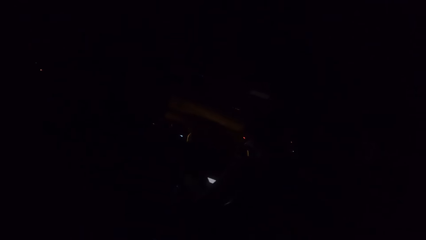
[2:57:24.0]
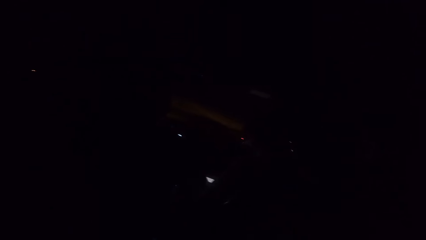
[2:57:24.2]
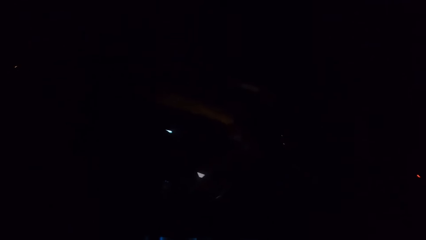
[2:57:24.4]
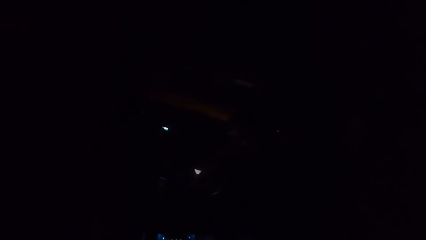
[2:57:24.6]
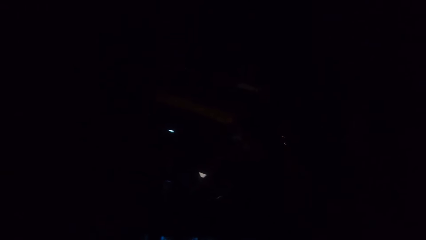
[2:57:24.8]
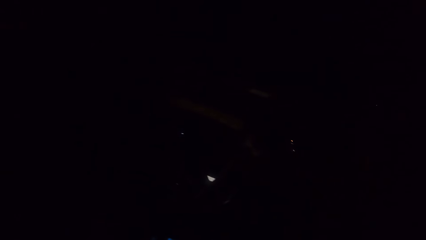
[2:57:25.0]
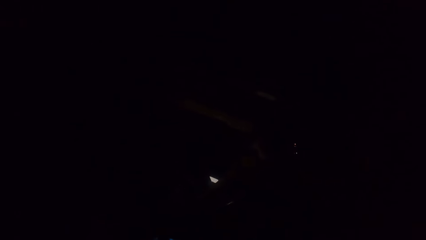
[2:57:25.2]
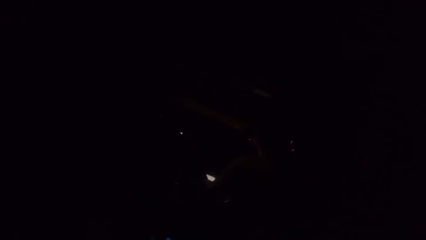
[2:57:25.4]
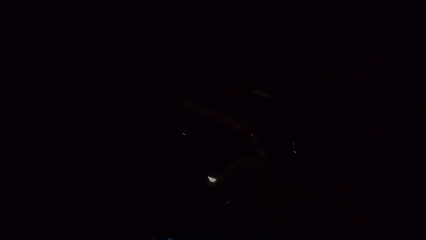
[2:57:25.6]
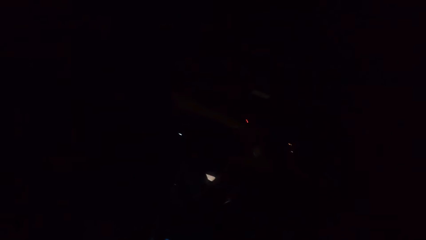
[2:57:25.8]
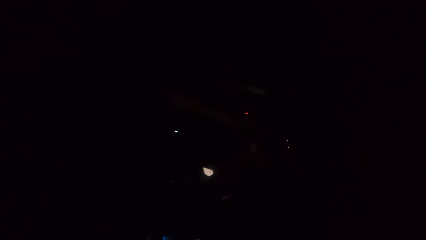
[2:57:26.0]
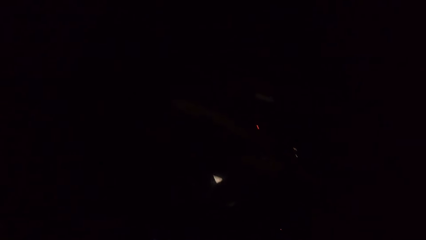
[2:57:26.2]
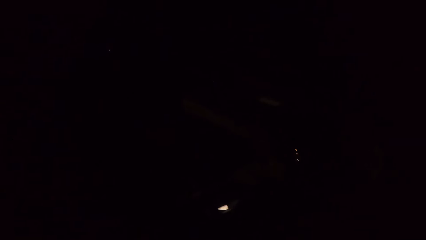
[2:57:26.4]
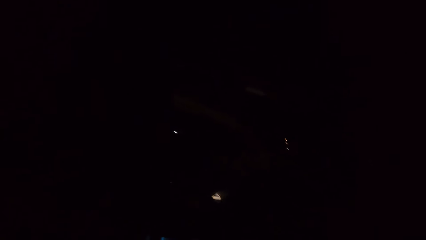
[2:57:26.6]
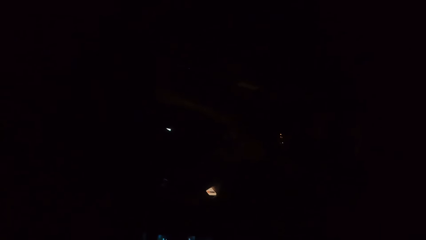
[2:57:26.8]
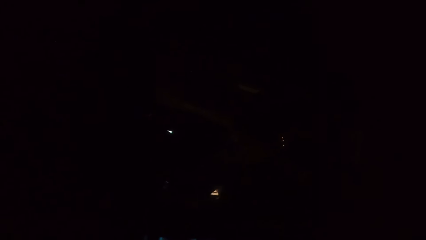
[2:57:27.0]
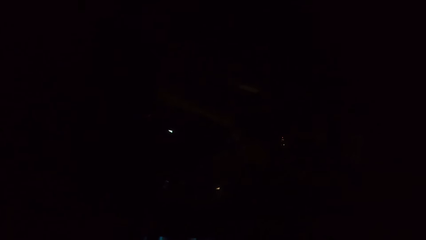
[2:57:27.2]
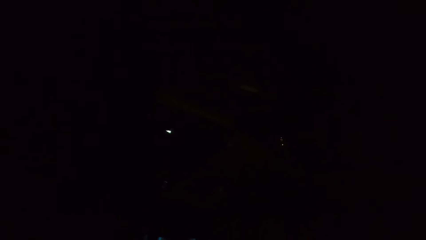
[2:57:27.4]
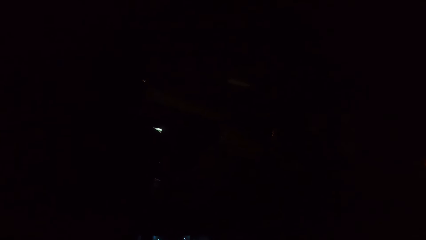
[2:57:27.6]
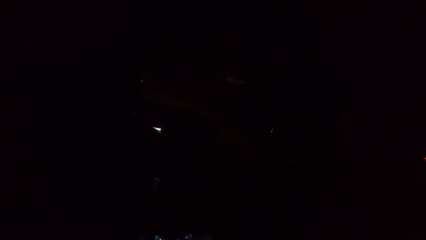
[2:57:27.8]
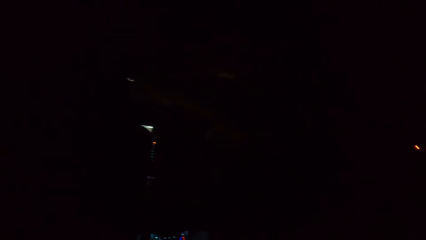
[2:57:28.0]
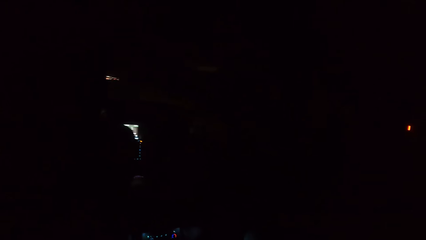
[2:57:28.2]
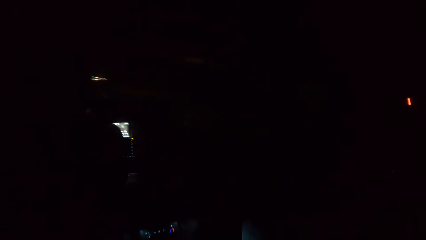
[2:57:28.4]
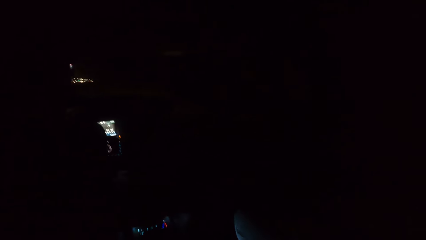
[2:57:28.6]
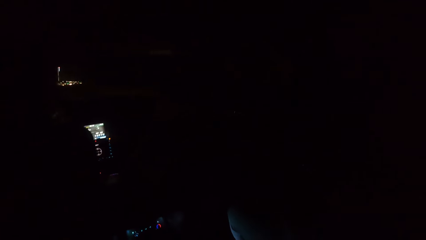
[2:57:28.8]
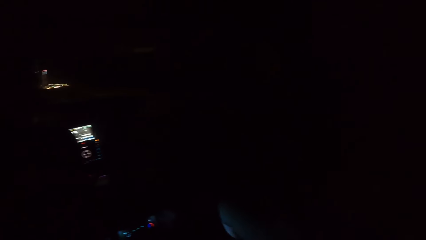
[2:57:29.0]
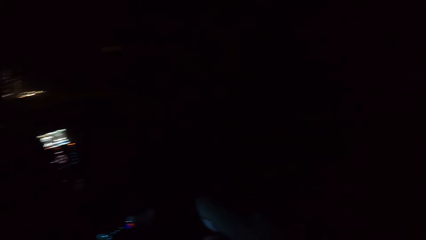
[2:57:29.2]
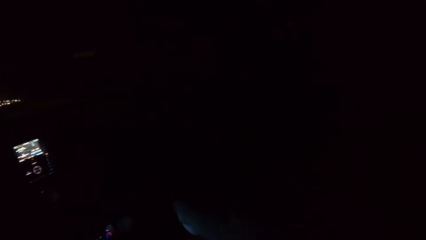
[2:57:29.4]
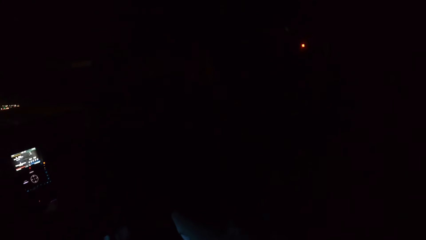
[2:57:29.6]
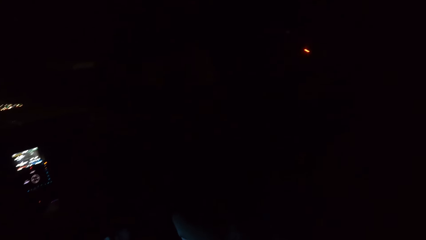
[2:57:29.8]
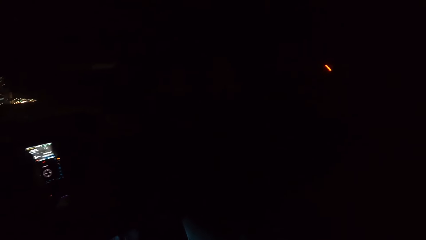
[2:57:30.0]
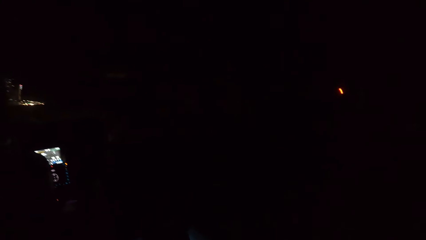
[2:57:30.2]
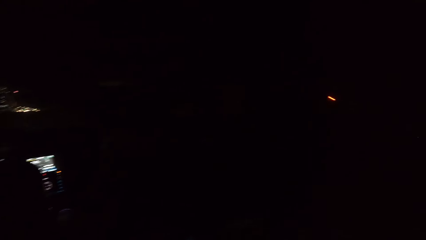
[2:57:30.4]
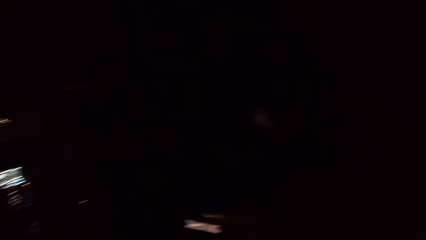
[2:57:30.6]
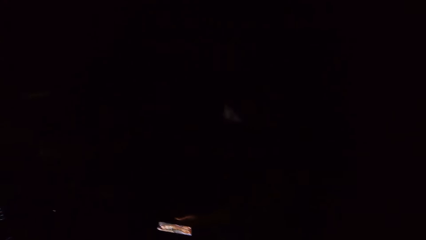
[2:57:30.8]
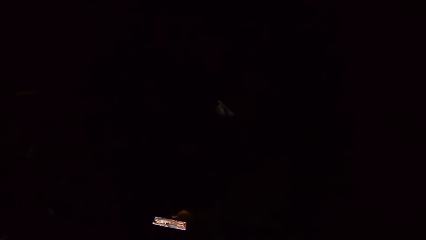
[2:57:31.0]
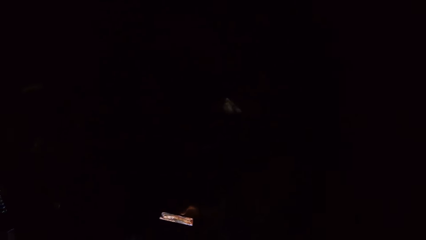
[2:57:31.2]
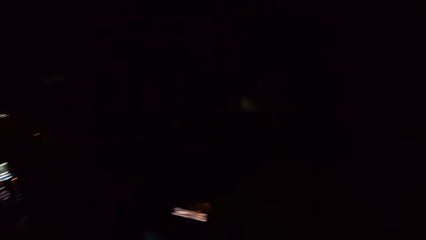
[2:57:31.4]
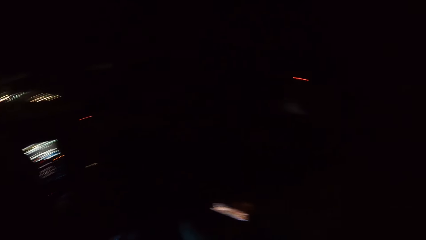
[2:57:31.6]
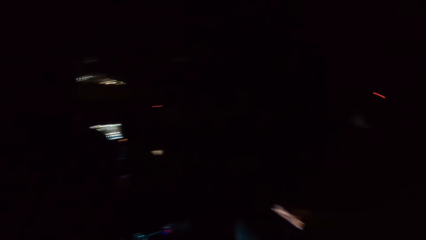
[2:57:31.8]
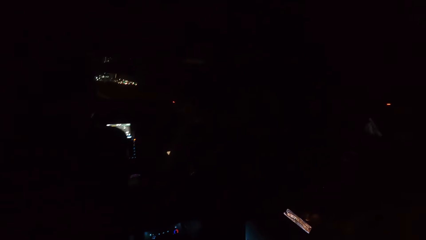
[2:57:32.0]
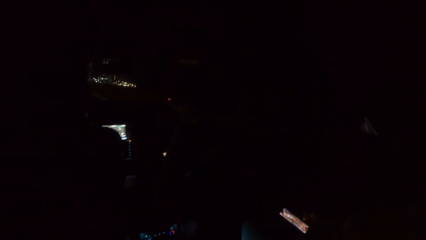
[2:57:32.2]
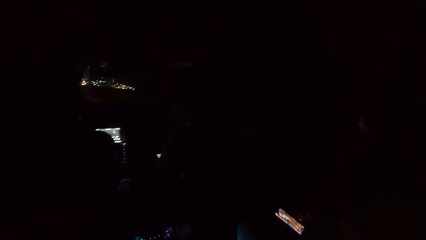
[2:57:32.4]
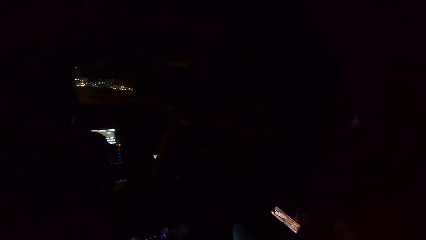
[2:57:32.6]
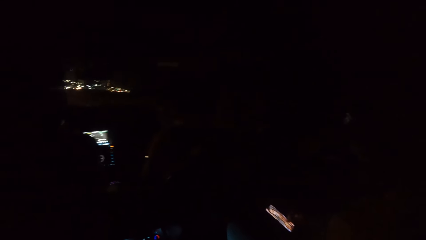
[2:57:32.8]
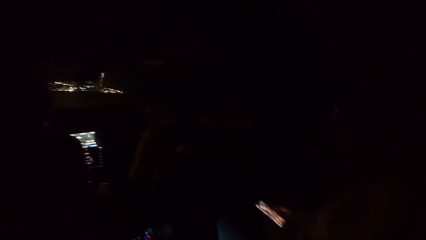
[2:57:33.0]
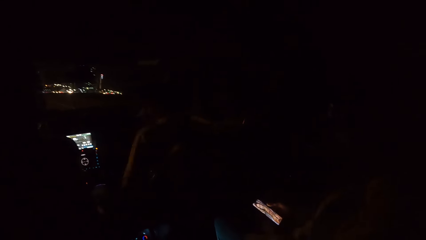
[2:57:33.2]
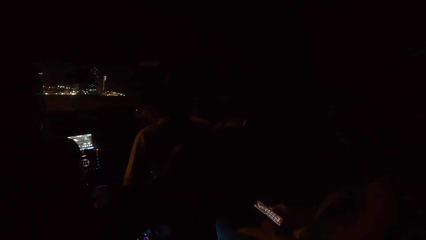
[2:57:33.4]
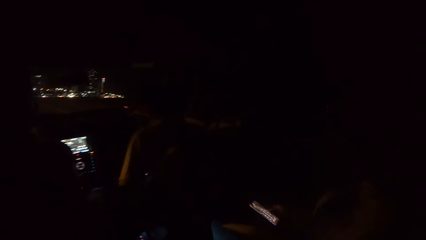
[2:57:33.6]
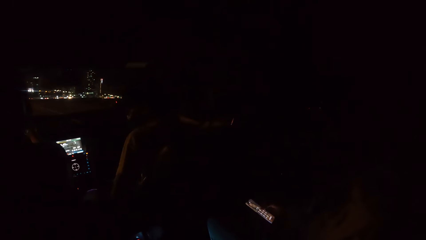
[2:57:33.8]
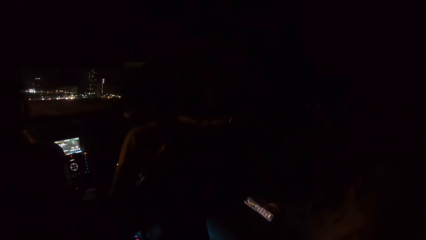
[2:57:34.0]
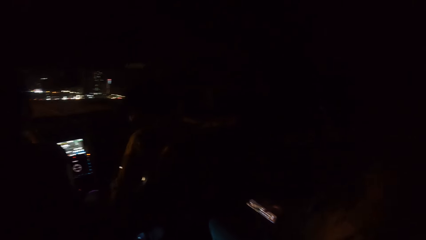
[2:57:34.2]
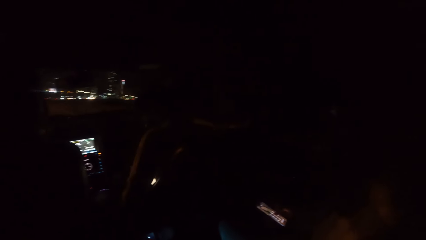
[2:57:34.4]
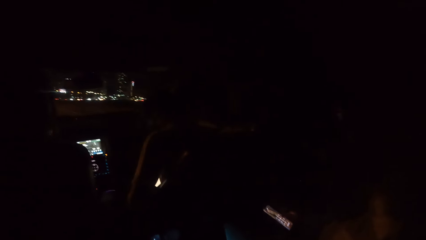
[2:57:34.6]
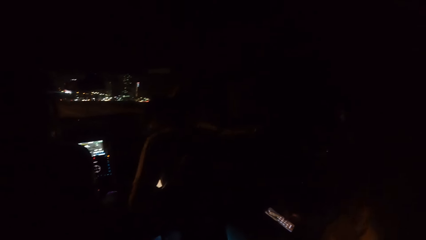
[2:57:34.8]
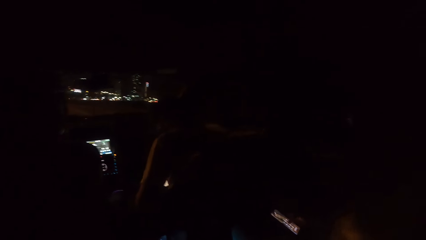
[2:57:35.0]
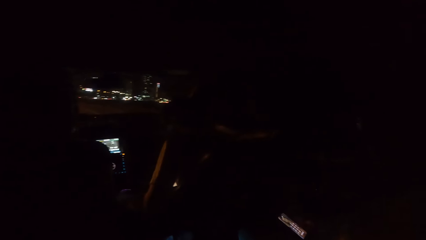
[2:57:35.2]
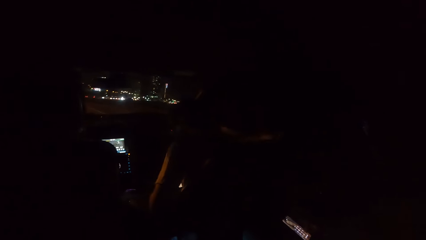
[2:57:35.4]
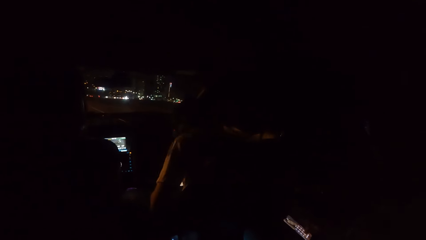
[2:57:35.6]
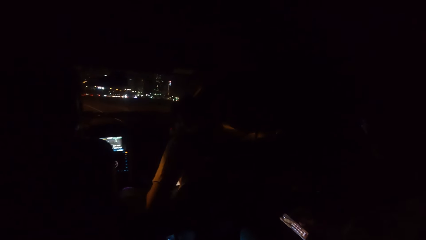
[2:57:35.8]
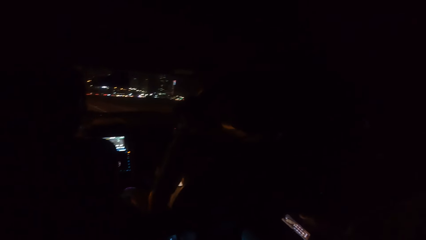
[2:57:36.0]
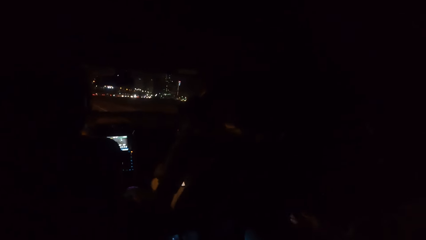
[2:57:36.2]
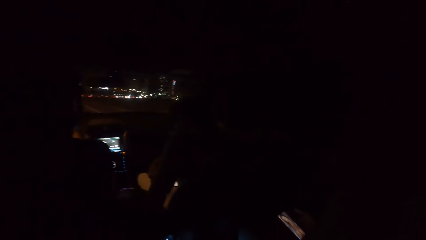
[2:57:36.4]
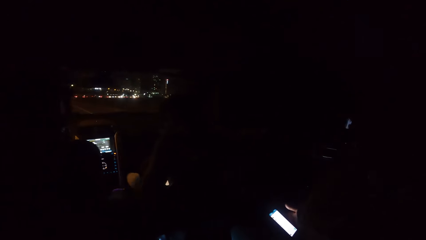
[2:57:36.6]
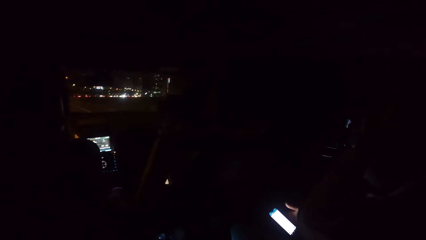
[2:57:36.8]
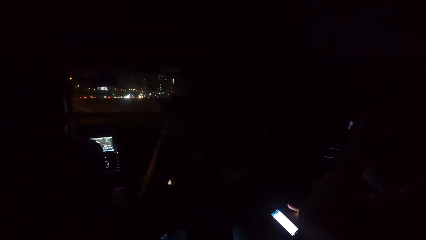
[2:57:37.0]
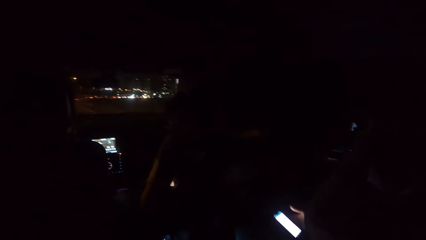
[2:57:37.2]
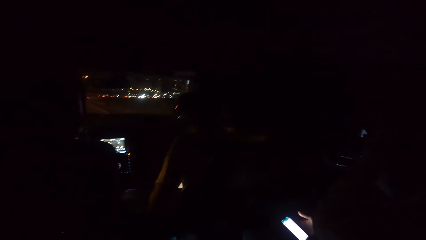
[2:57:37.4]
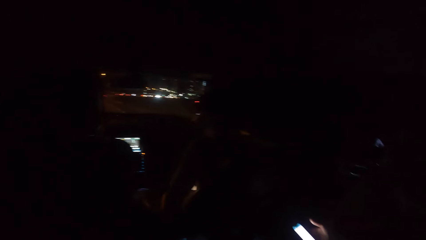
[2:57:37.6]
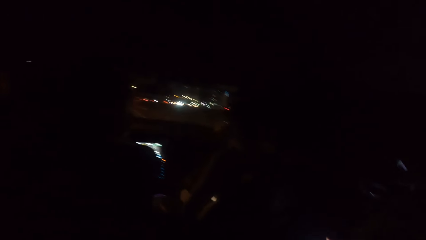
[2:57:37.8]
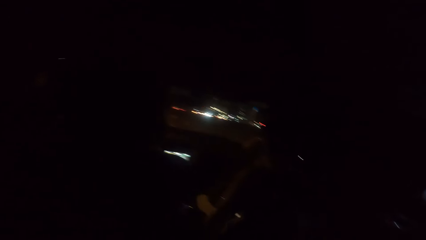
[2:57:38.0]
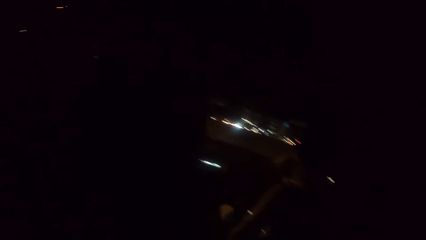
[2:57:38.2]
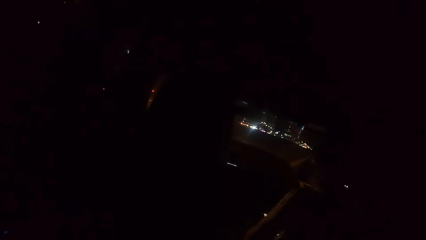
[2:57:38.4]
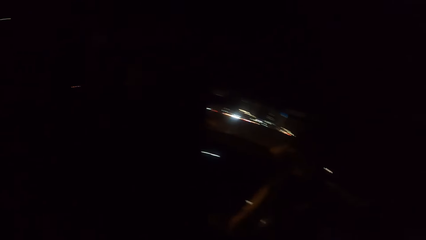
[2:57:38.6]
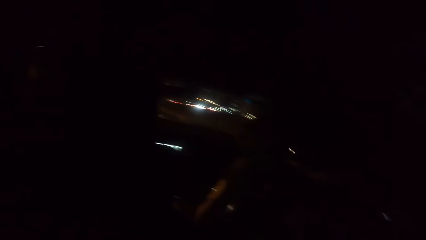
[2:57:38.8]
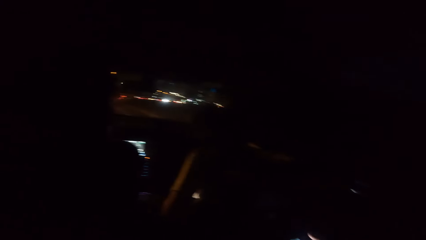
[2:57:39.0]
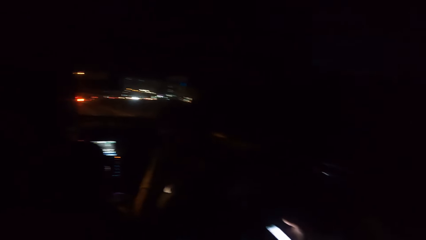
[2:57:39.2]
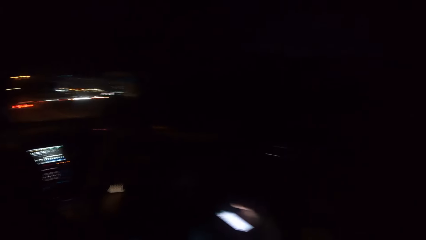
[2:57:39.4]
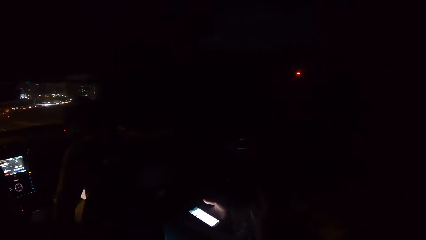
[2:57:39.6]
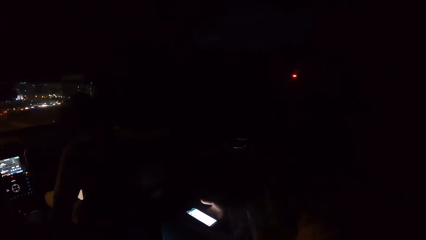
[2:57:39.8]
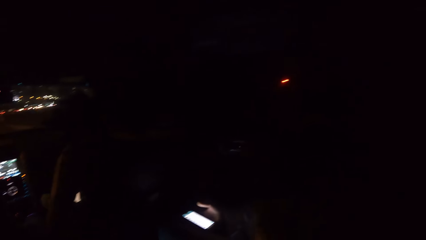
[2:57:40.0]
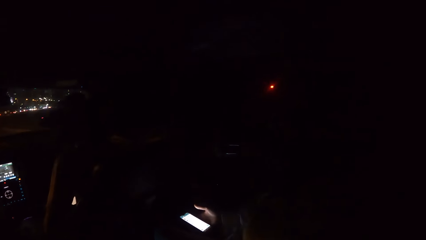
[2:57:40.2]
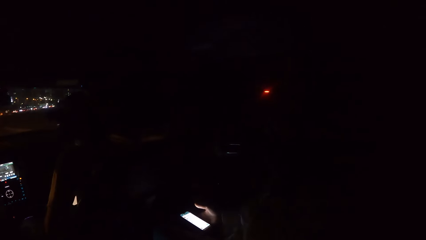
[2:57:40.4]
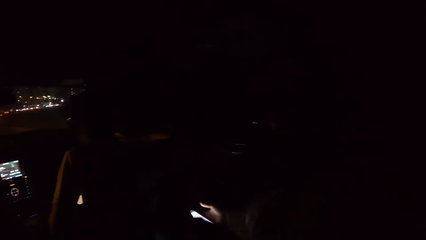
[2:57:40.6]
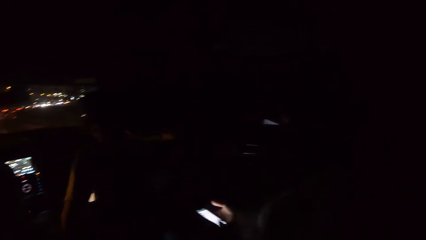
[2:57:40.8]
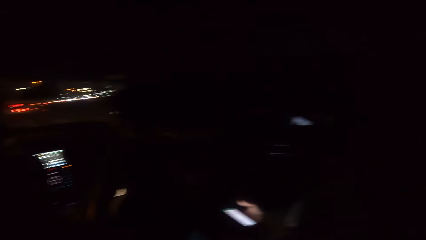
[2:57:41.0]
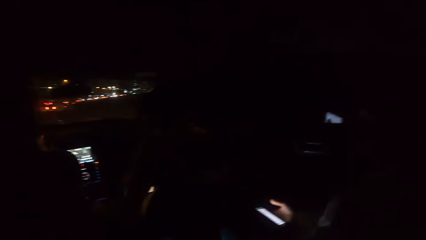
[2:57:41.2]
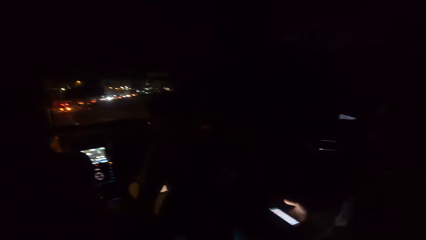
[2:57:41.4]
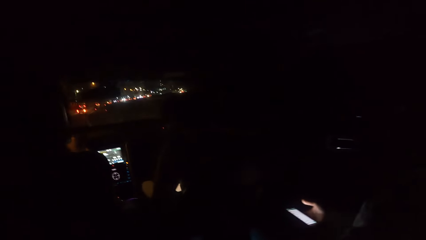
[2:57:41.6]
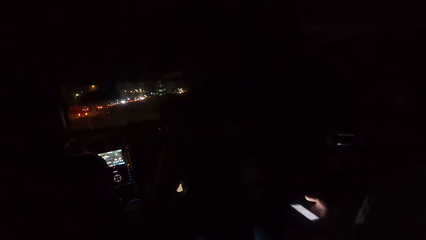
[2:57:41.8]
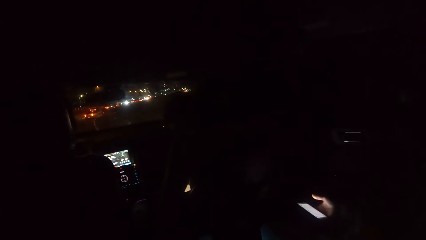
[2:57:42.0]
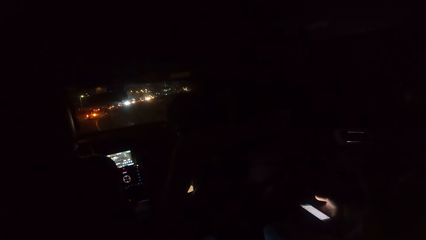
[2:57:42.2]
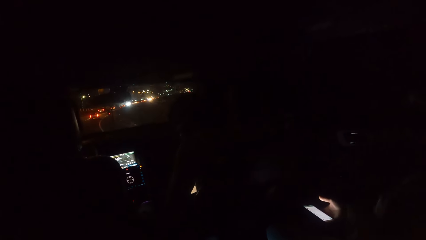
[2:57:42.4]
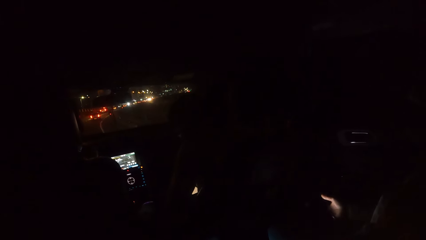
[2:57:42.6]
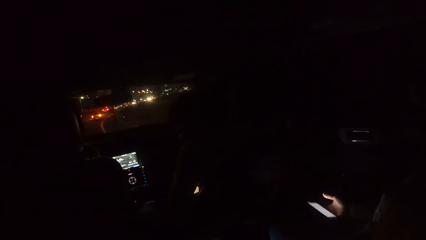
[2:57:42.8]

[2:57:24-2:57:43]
A person operates a phone. The camera wearer looks around.
